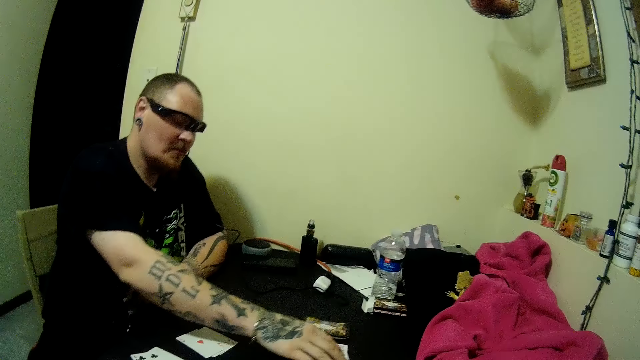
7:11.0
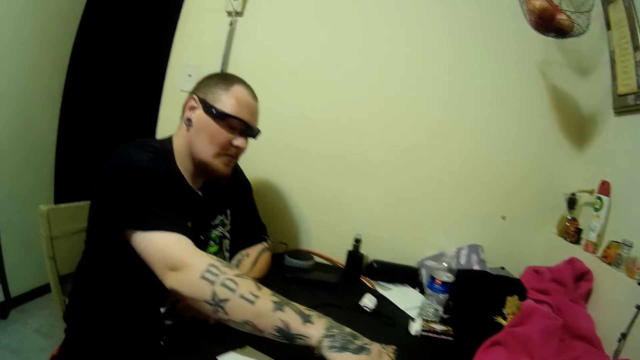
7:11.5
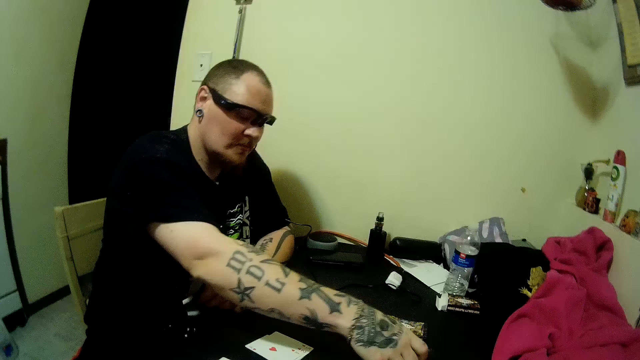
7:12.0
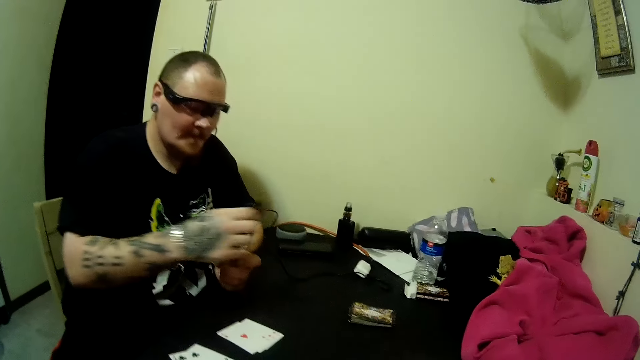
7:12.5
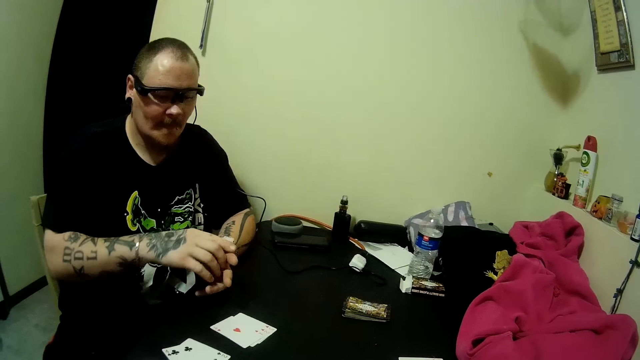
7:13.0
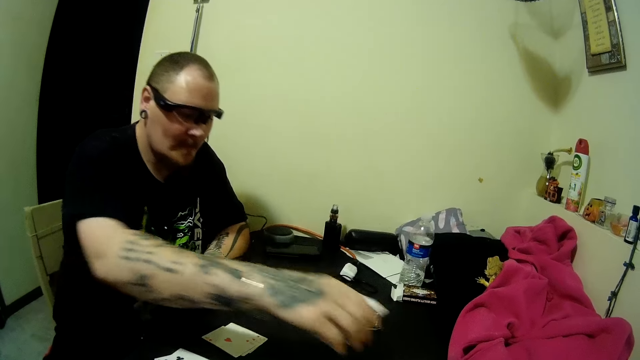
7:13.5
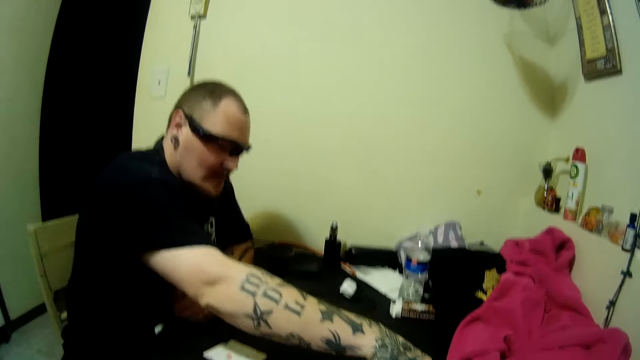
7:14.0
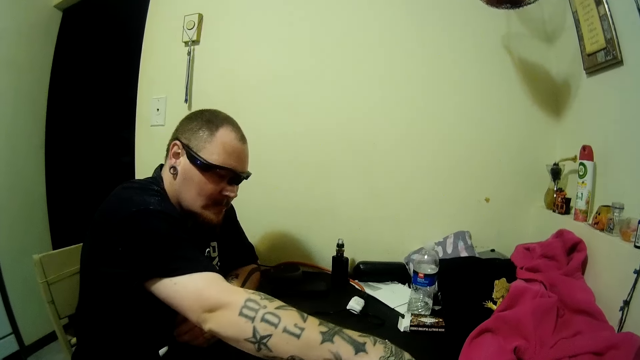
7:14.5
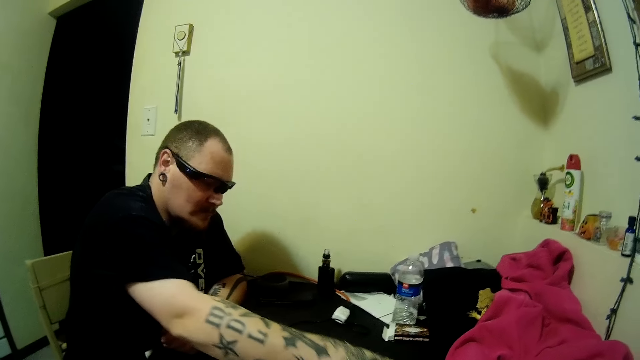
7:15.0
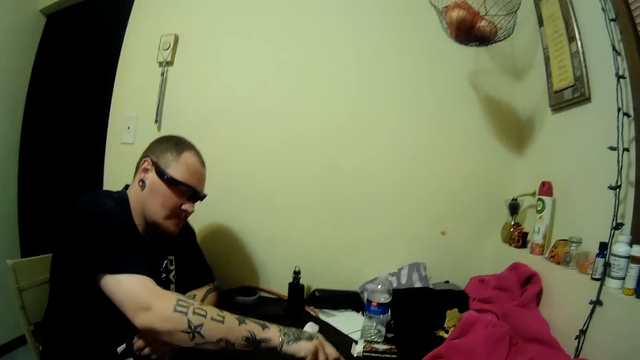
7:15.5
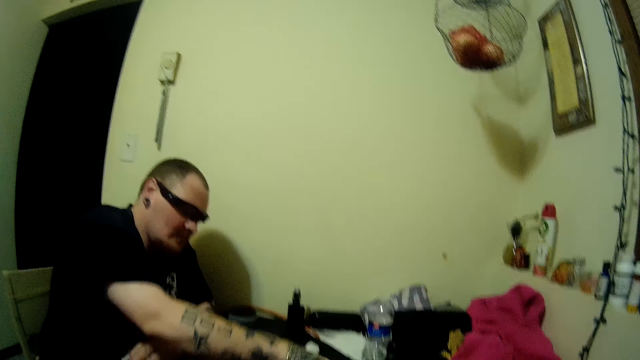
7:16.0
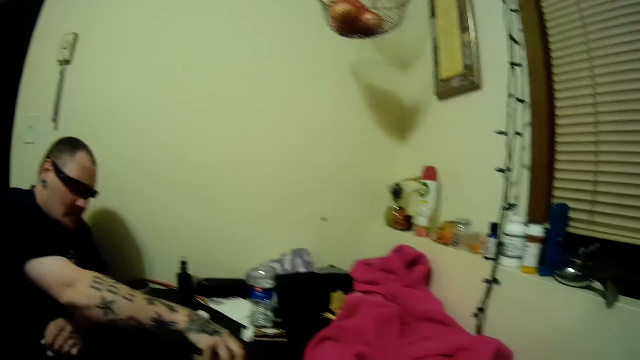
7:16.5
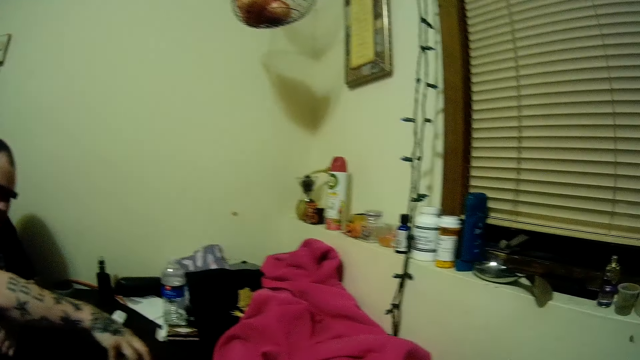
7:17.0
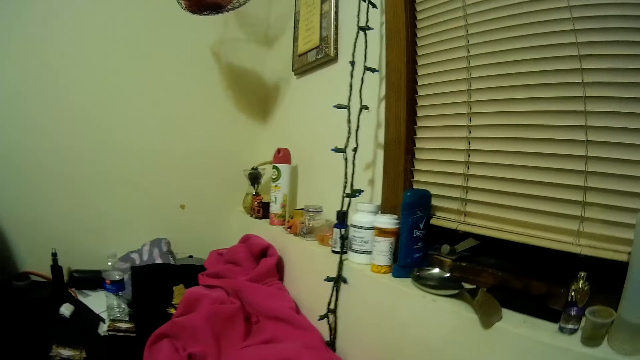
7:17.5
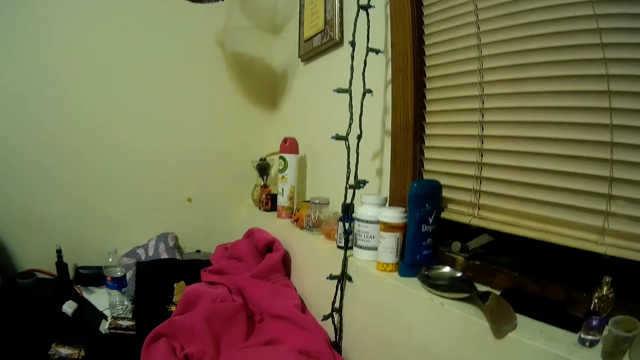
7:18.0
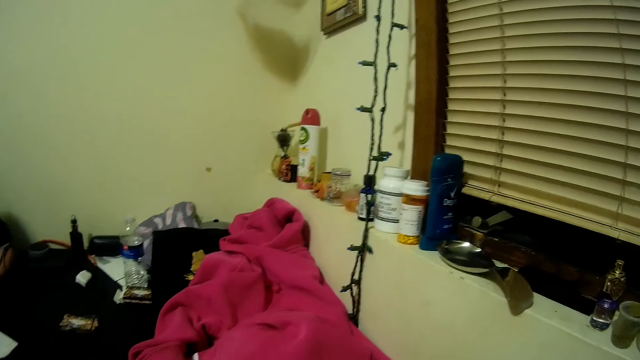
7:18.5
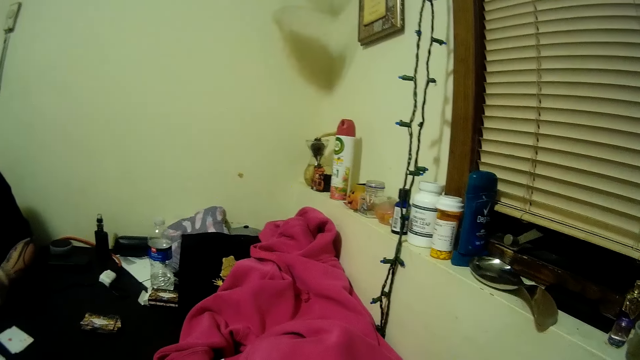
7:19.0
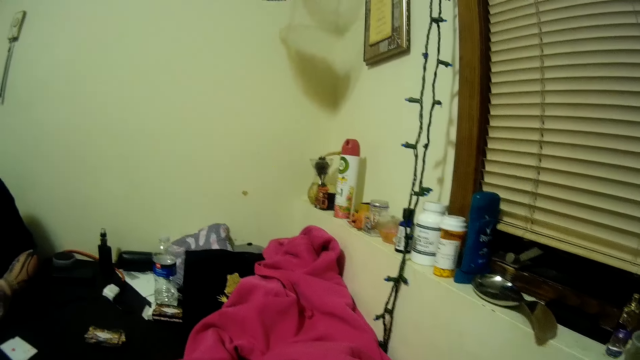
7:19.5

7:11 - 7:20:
The man picks up a card from the table with his right hand and places the cards on the table with his right hand.

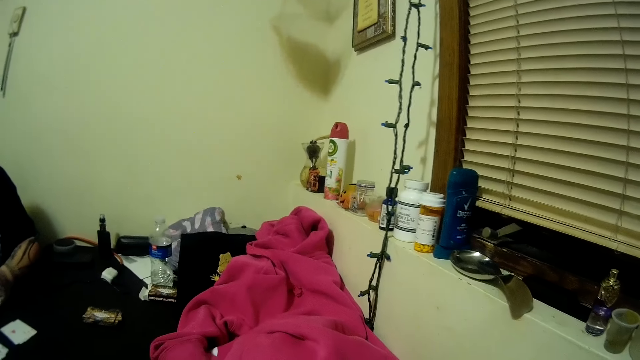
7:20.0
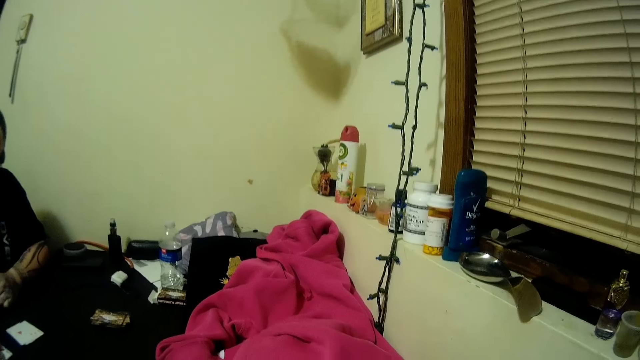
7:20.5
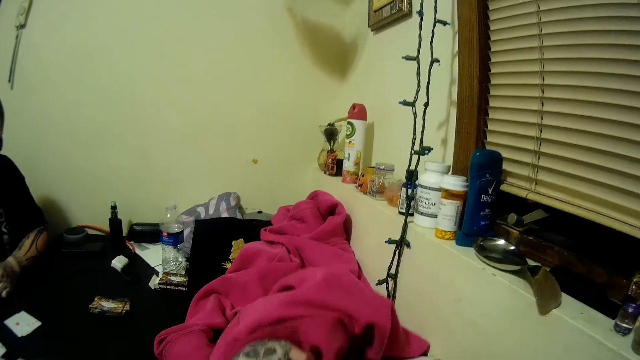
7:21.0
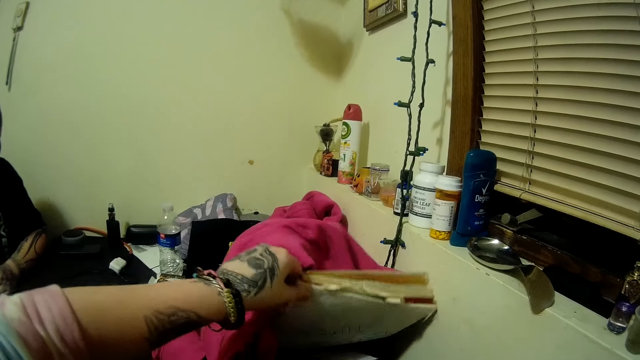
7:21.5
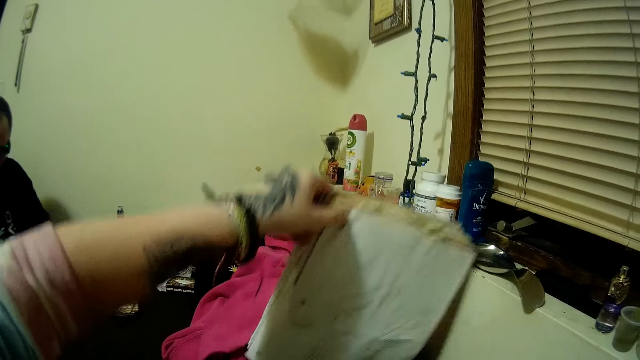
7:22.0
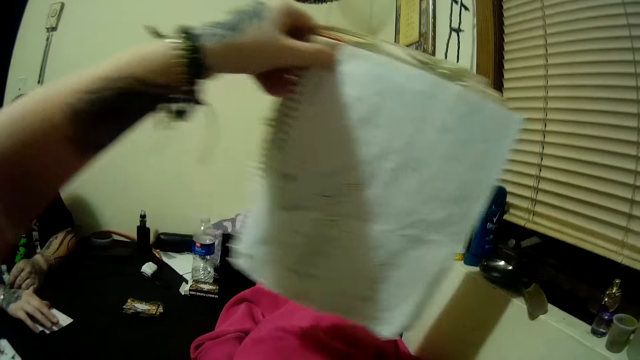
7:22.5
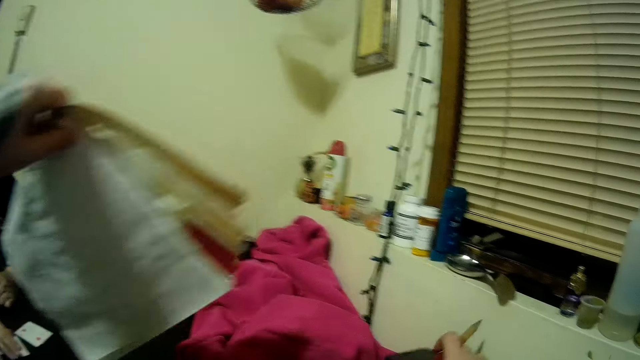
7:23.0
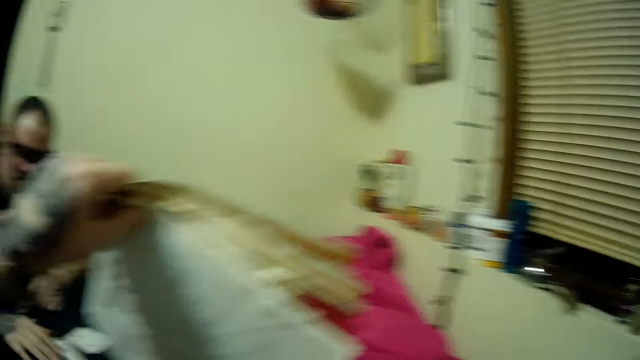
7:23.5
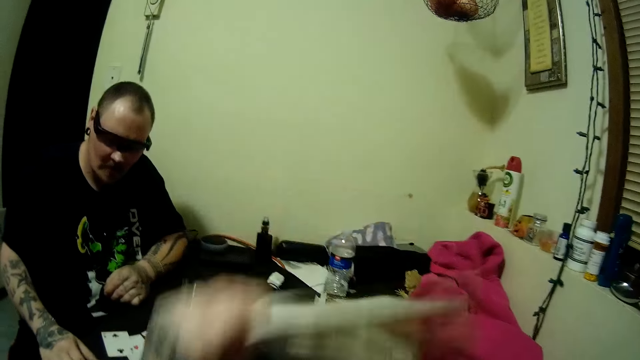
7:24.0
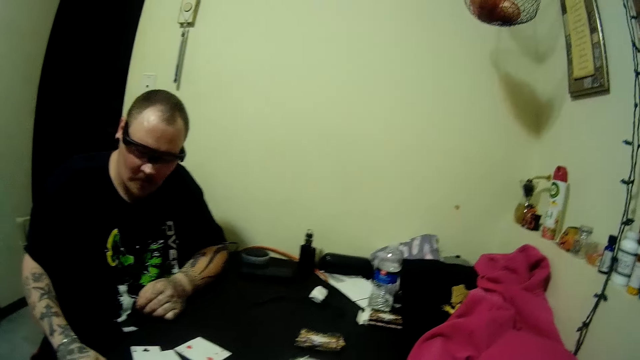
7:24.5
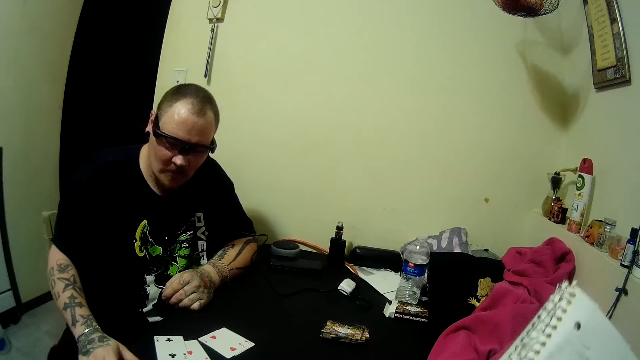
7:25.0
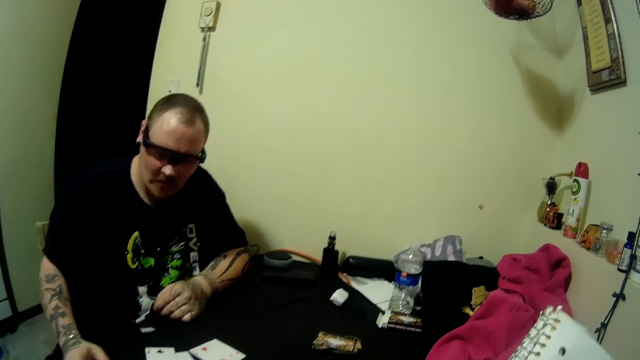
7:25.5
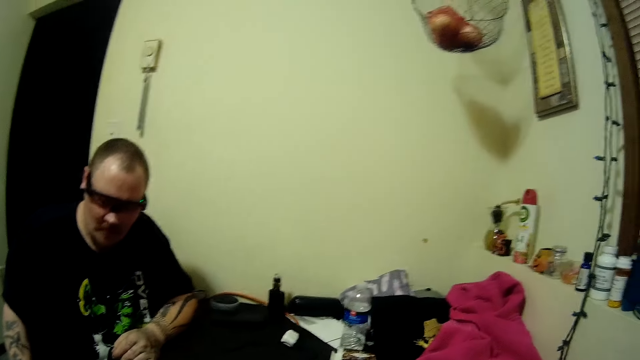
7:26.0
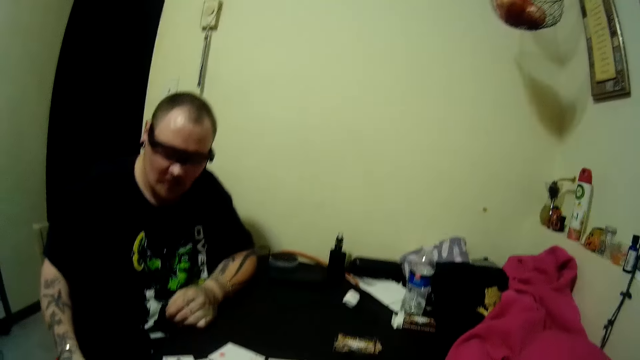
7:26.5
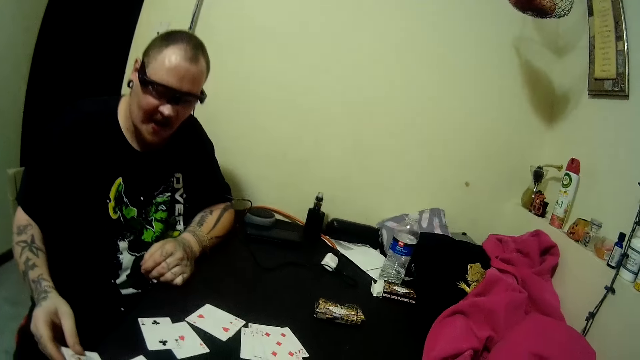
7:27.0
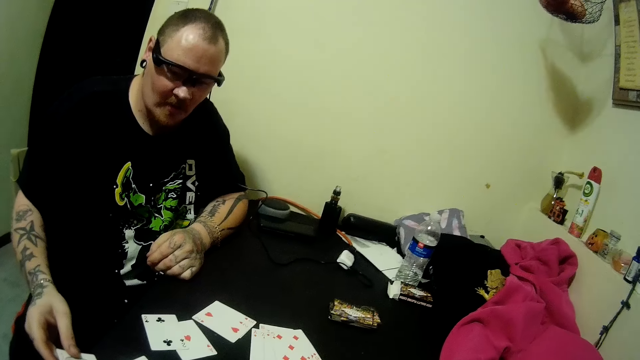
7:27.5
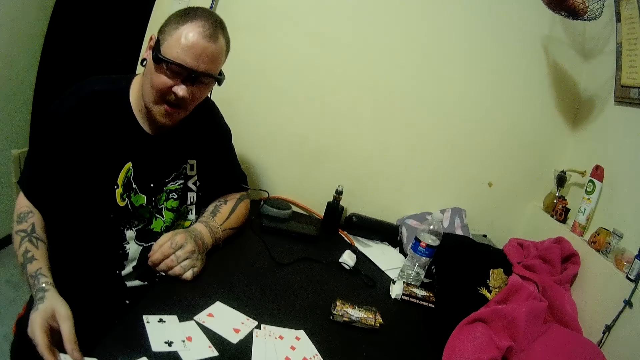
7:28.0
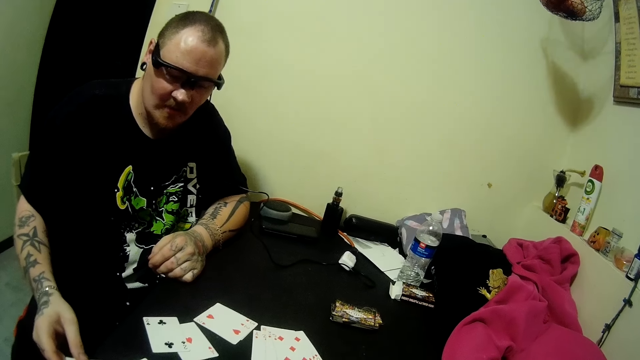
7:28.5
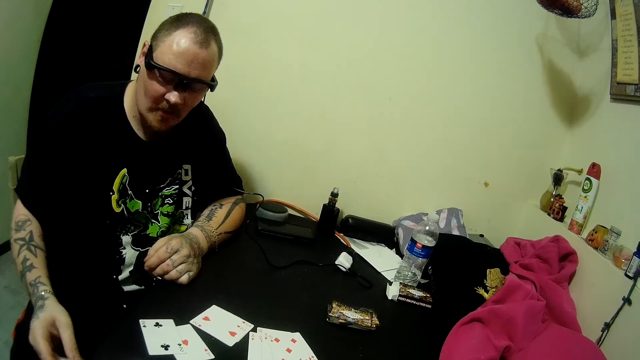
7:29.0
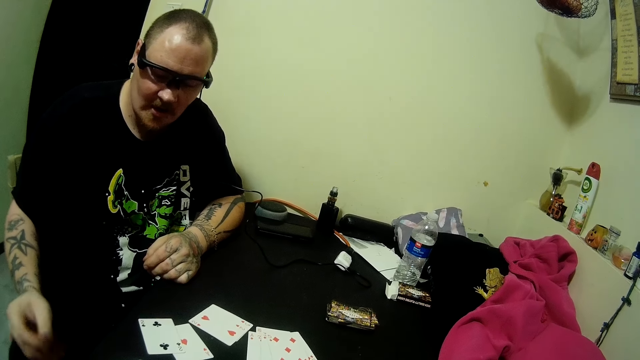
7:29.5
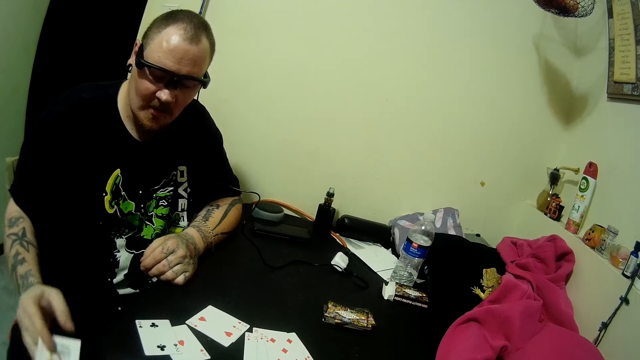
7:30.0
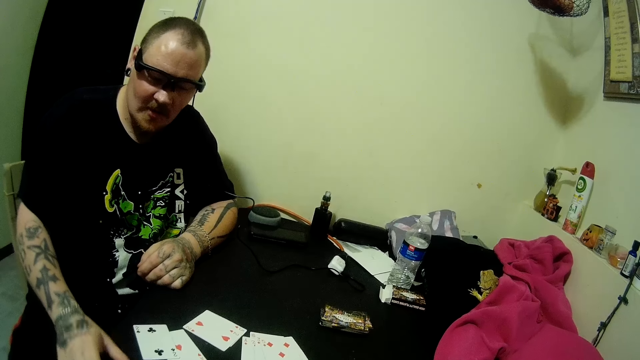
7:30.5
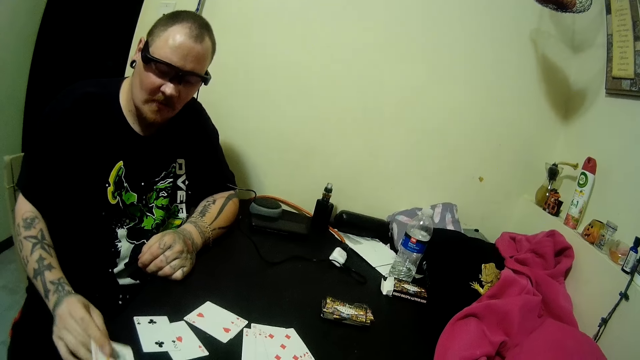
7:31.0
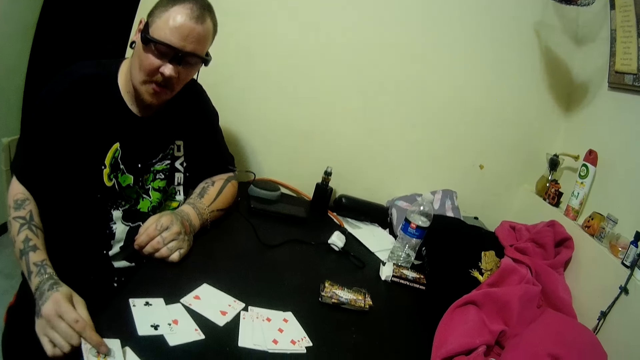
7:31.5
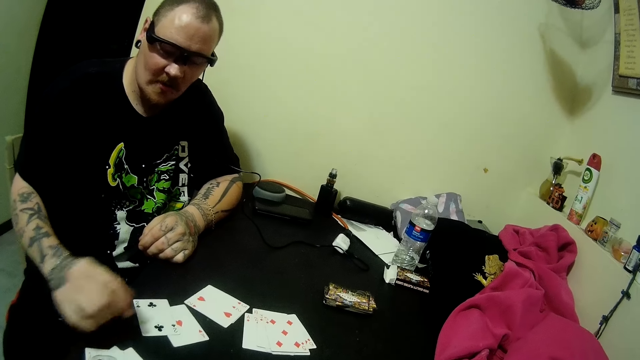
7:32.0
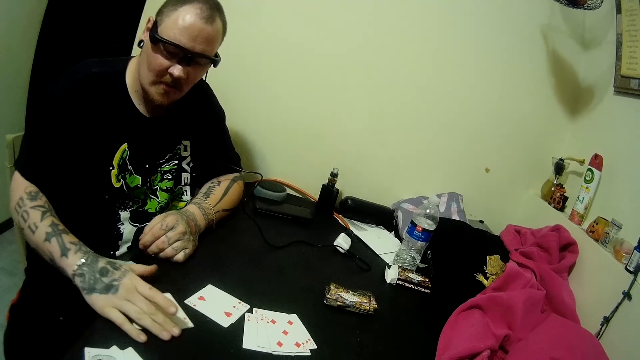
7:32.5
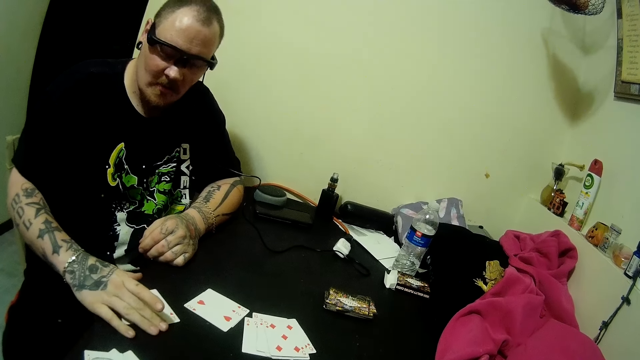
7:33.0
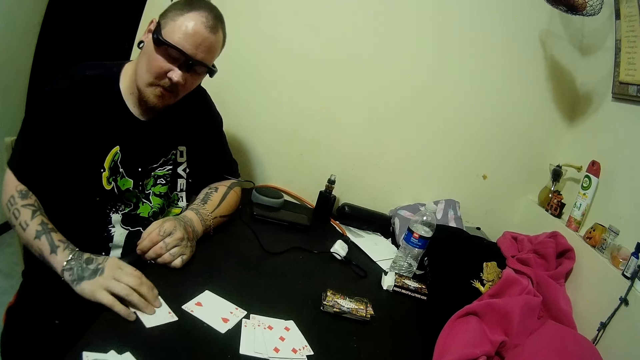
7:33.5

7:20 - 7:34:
The camera wearer picks up a book from the table with her left hand. She places the books on the table with her left hand and carries the book from the table with her right hand. A man looks at the play card. He places a card on the table with his right hand and takes the card from the table with his right hand.
